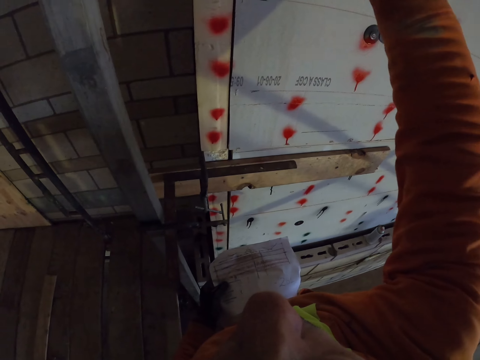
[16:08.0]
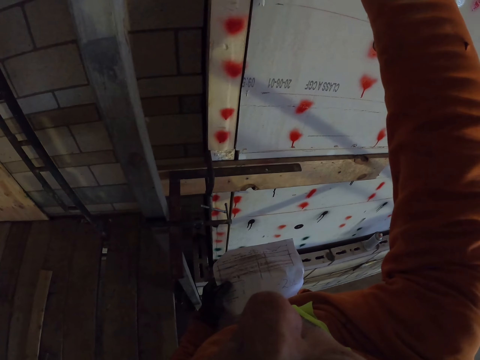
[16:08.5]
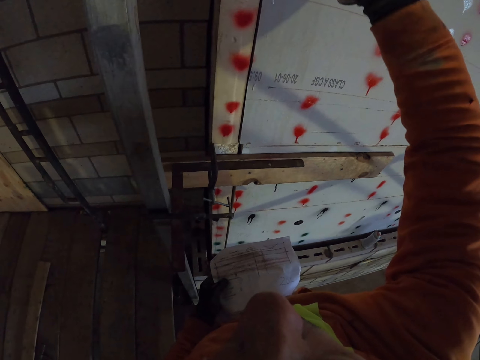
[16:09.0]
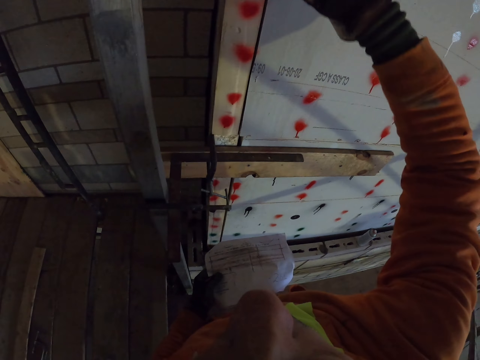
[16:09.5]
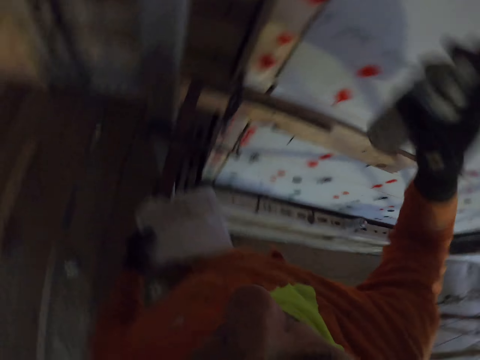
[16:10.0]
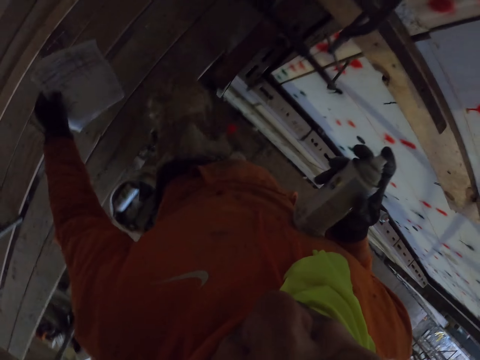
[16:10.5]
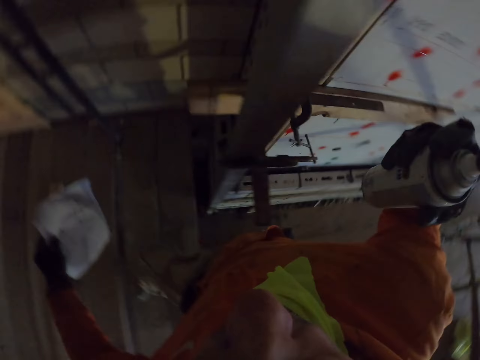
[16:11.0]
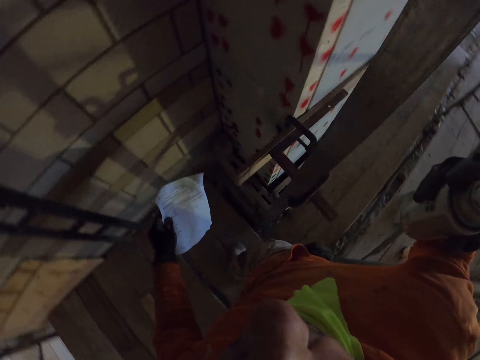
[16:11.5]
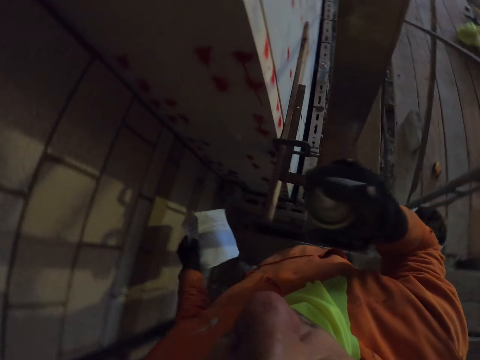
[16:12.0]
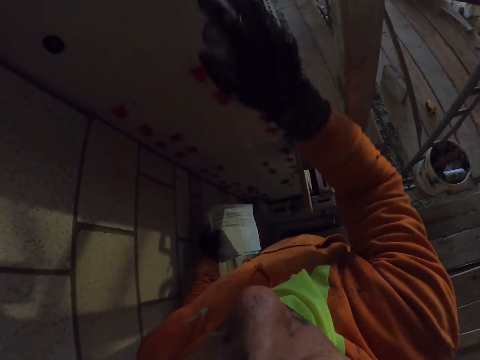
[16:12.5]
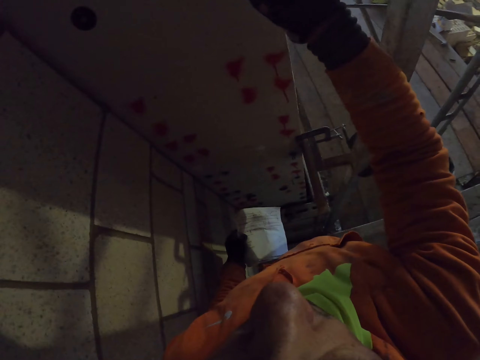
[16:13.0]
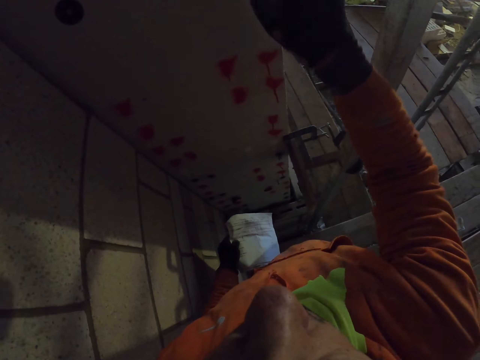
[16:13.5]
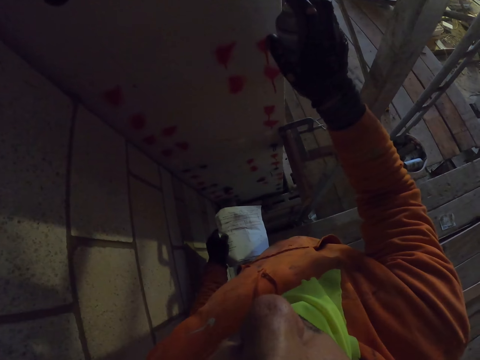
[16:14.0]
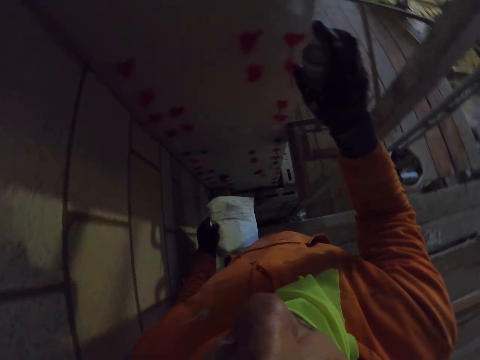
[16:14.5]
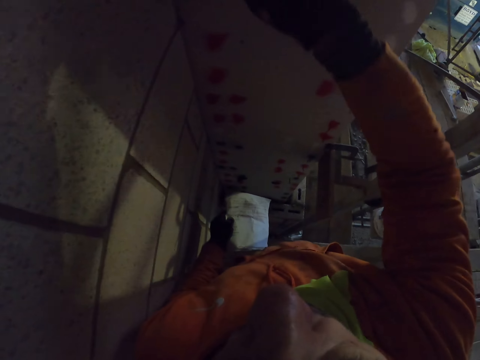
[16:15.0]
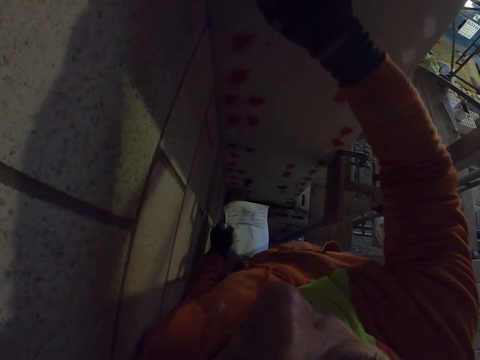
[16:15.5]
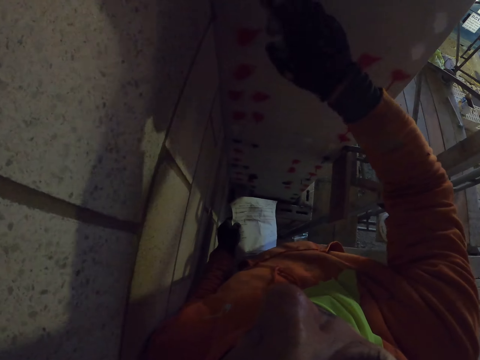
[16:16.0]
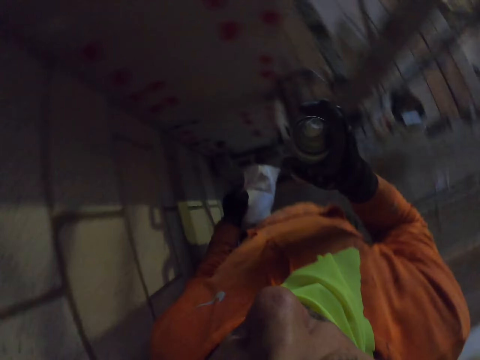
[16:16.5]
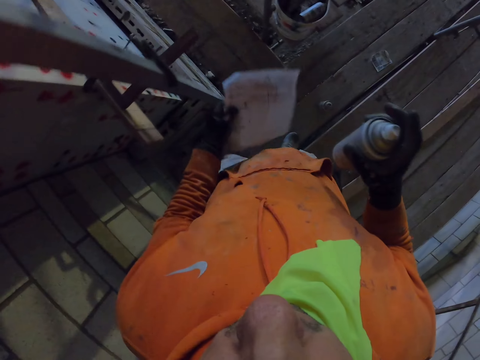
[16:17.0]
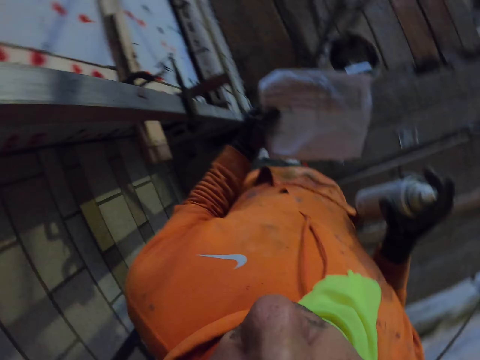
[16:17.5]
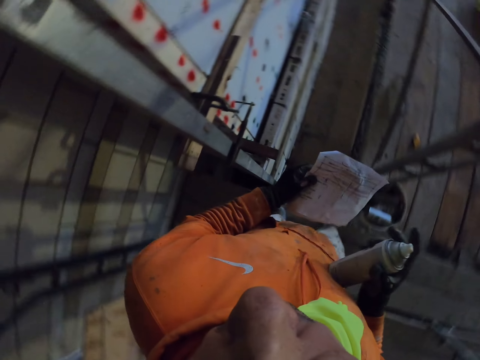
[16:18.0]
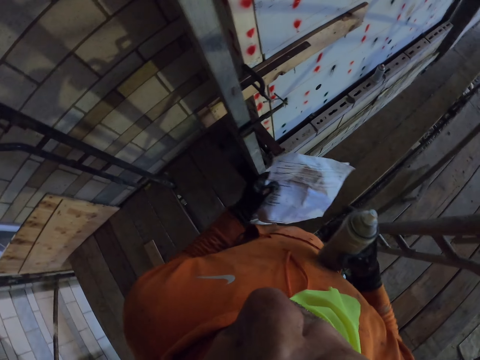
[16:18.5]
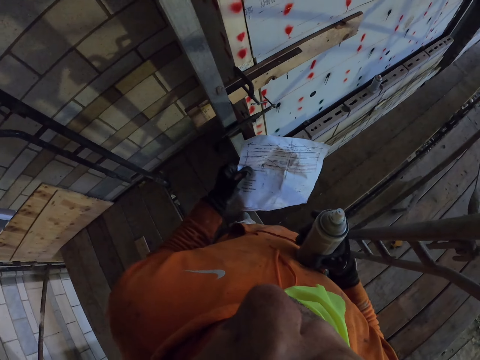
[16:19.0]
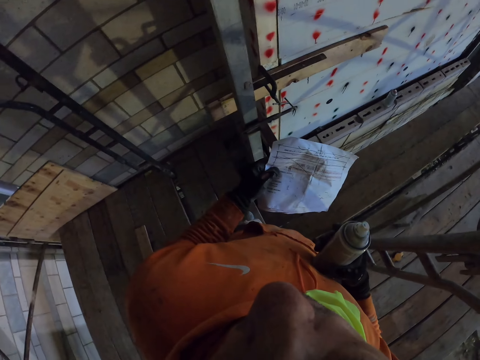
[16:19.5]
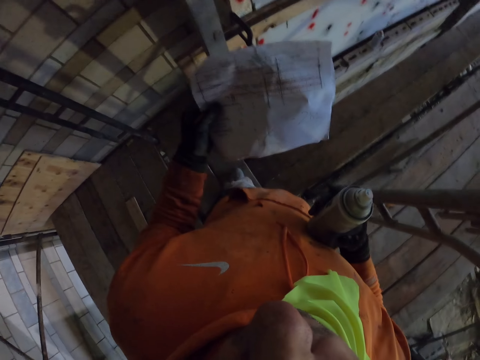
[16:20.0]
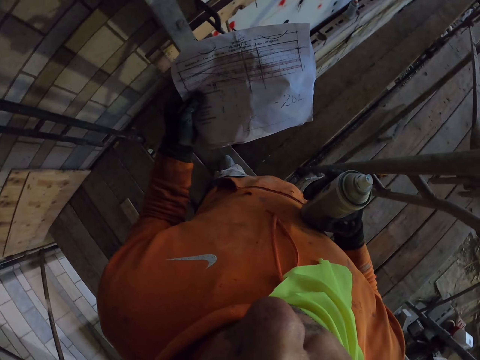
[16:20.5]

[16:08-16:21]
The camera wearer walks around the room. They spray on the wall. They walk around the room.

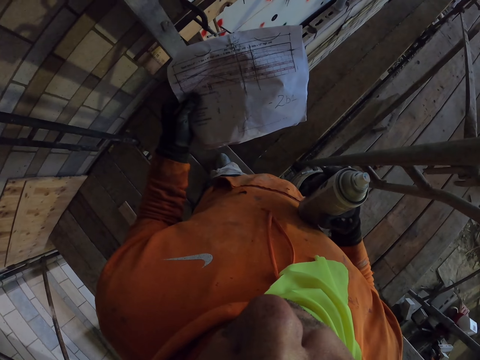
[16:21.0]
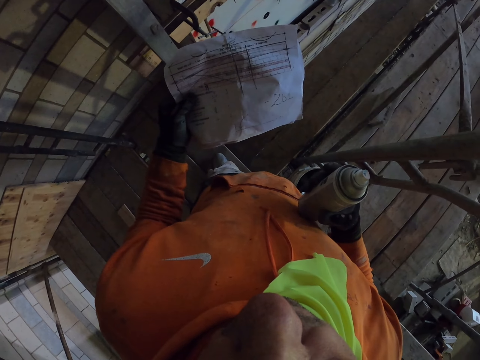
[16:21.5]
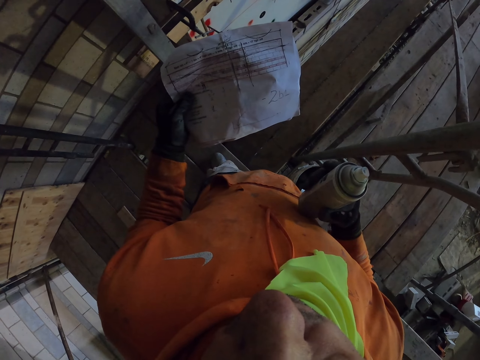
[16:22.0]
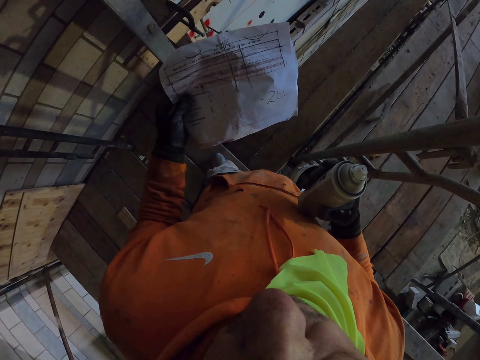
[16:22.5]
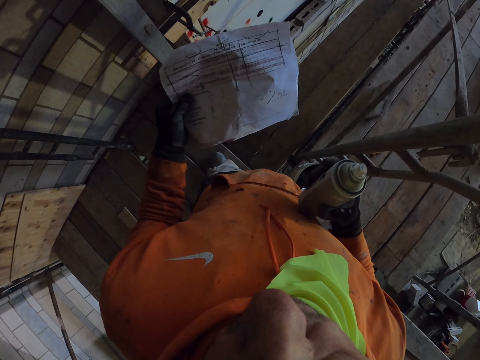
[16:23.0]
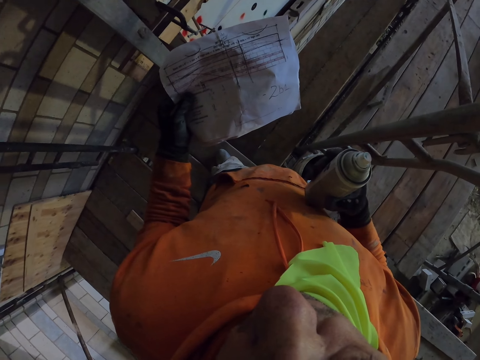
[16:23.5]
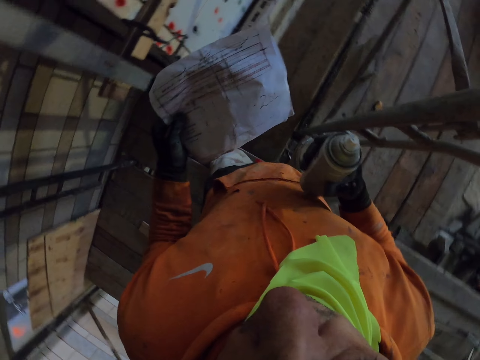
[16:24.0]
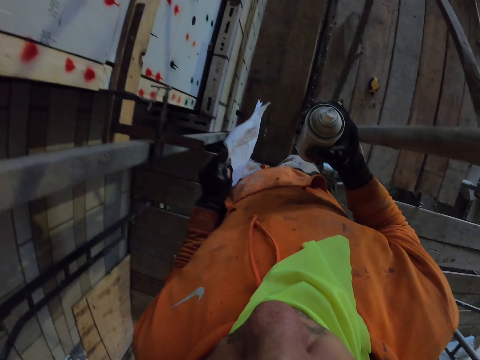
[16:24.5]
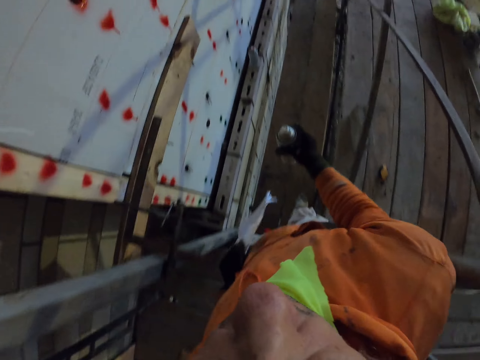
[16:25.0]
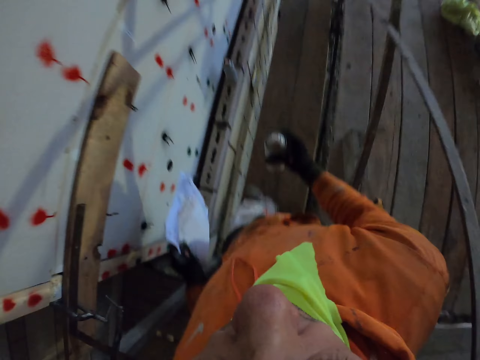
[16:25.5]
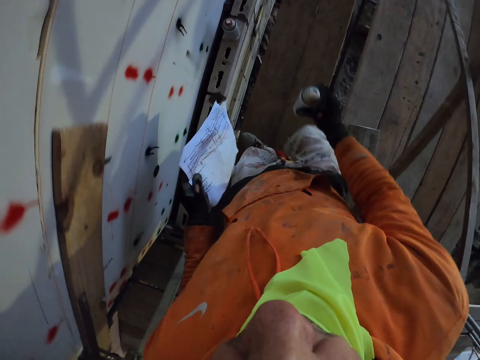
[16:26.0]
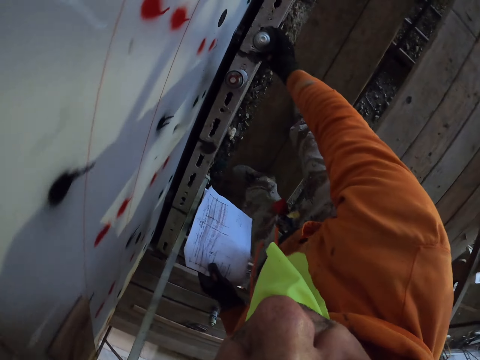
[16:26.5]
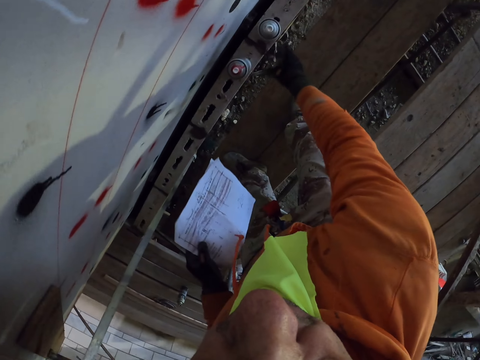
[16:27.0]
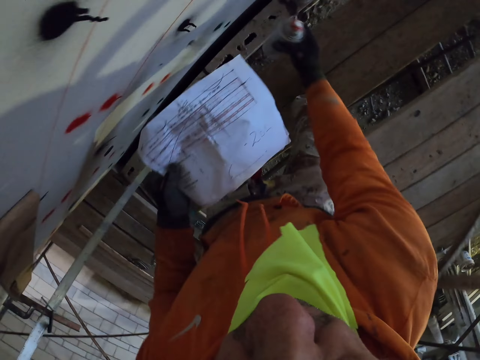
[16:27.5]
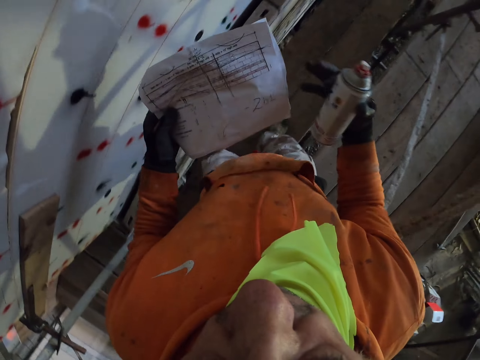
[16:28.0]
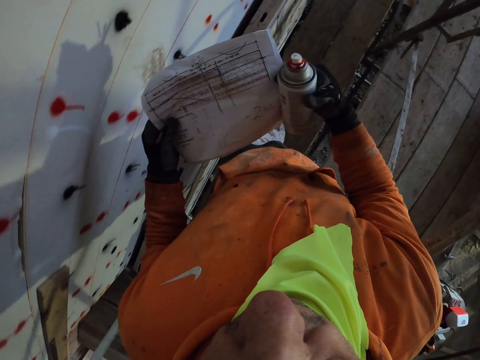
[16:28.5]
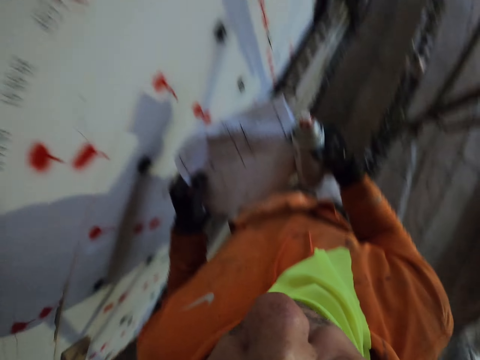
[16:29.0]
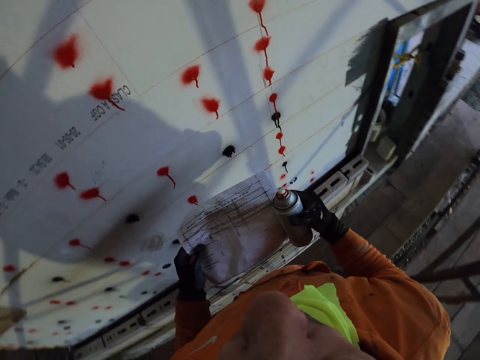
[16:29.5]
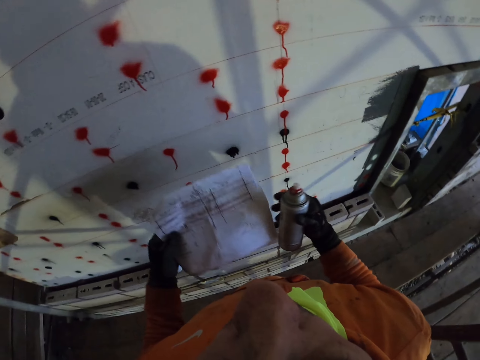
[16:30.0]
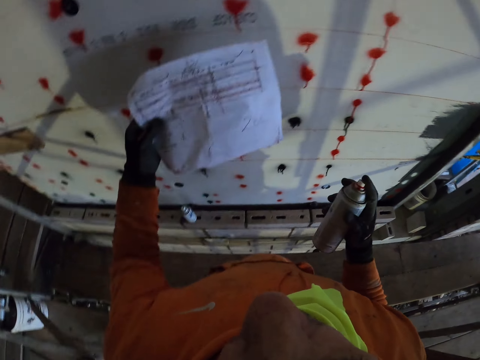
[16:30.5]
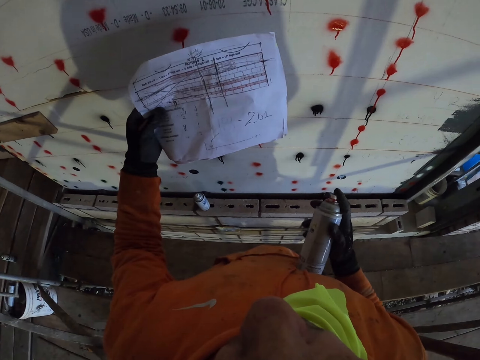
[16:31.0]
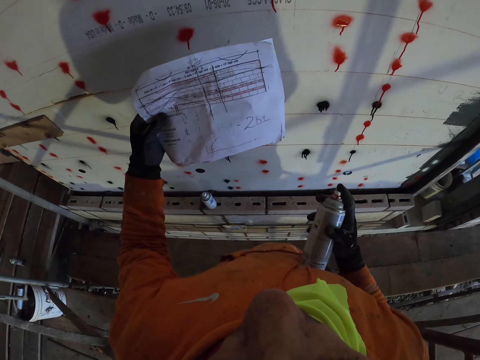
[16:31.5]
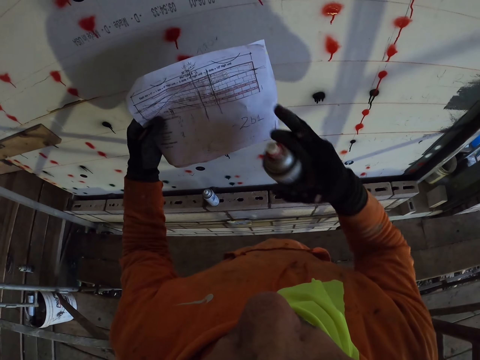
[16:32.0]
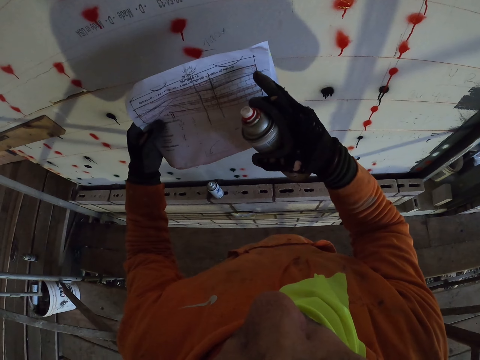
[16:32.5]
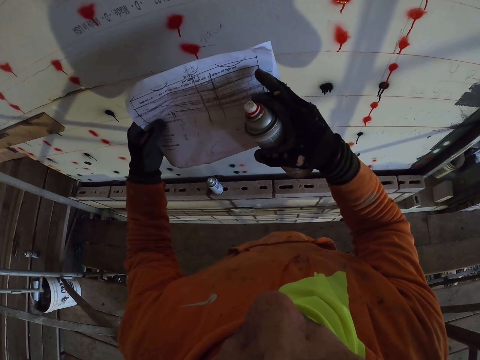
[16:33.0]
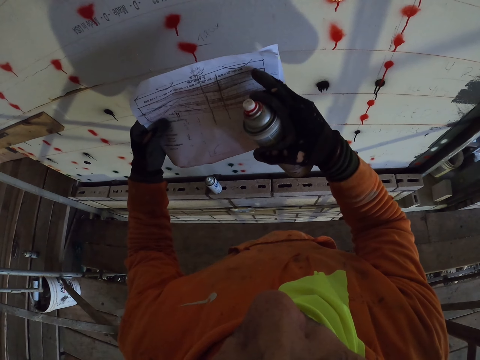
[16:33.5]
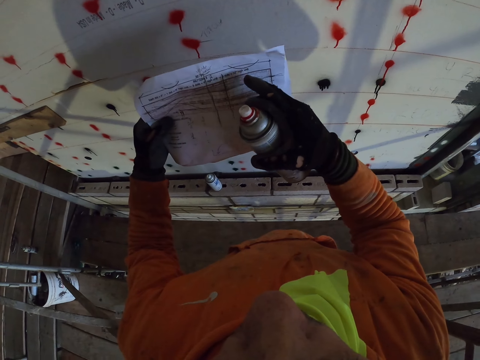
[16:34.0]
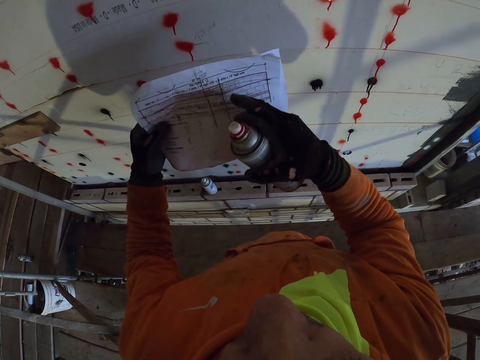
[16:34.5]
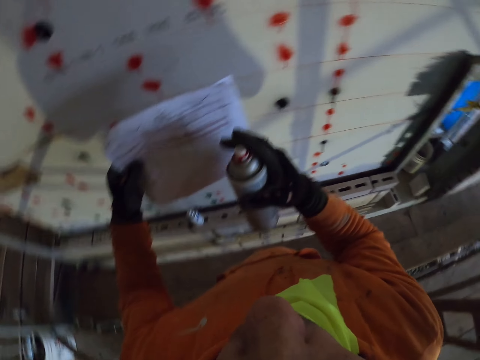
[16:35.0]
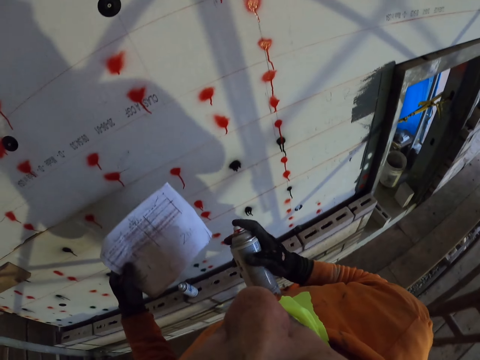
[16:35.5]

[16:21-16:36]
The camera wearer turns around the room. They walk around the room. They put the spray on the concrete. They pick the spray. They walk around the room. They point the paper. They turn around the room.
